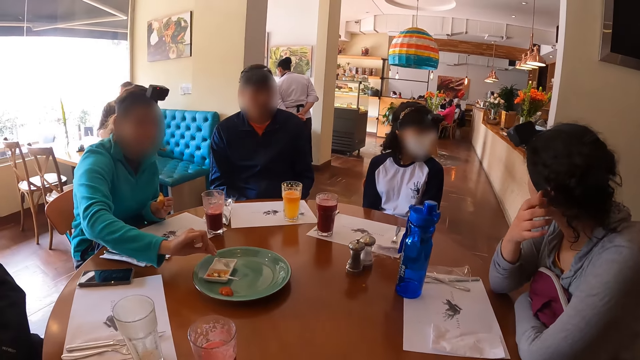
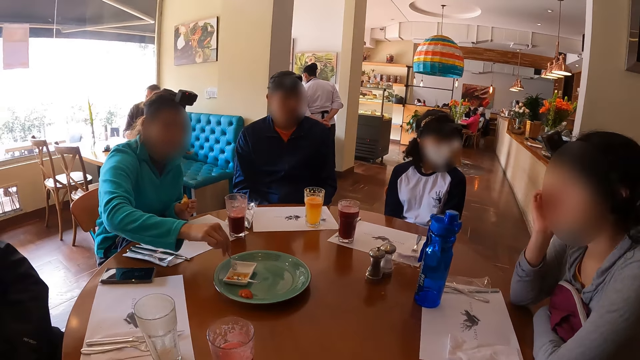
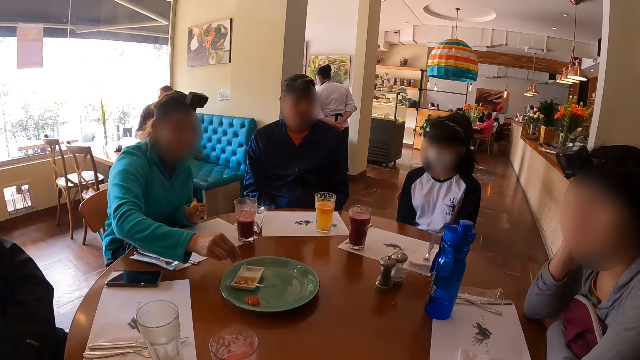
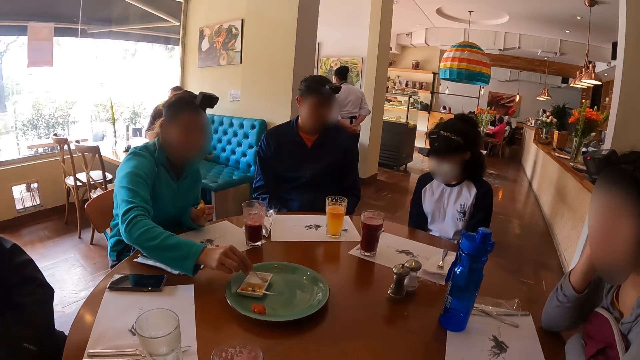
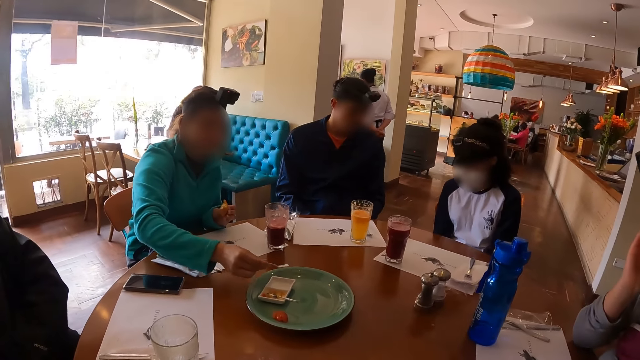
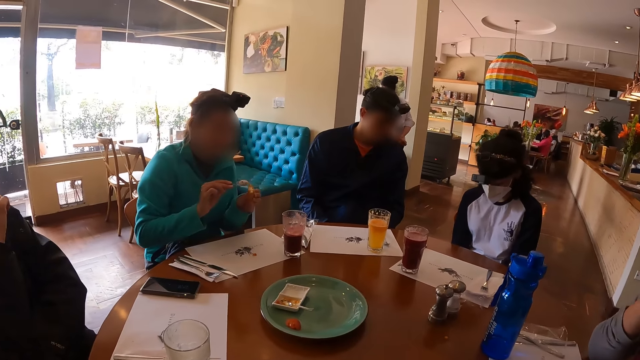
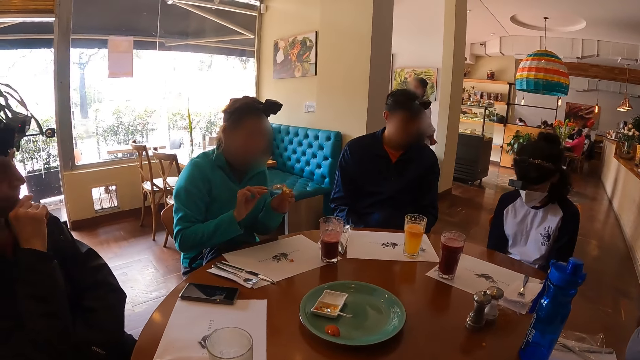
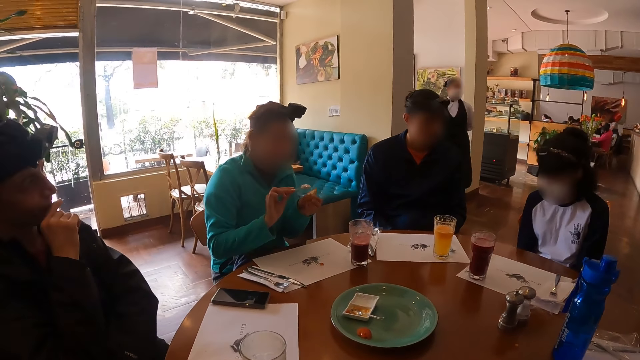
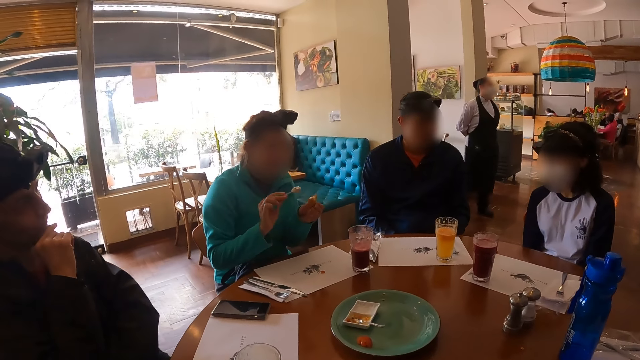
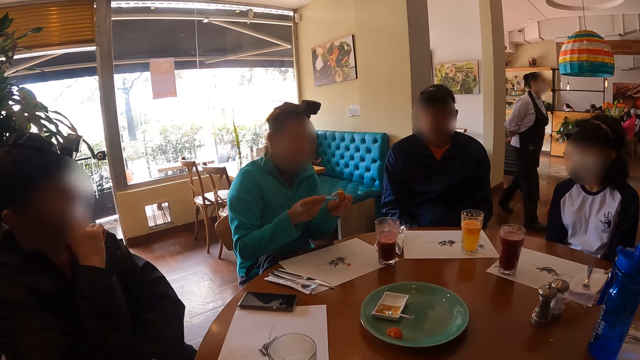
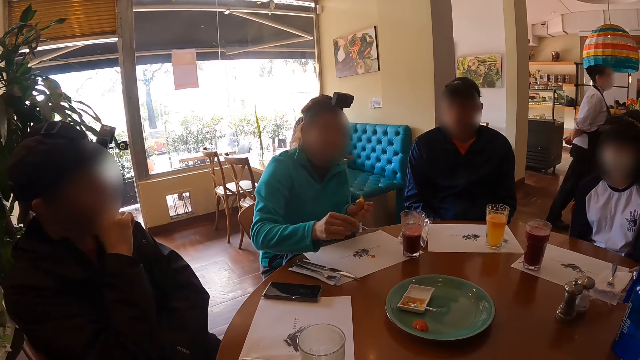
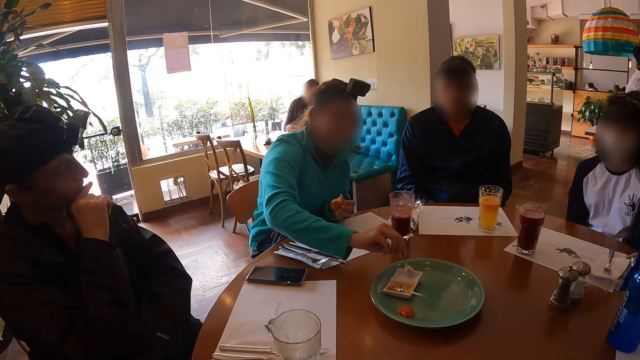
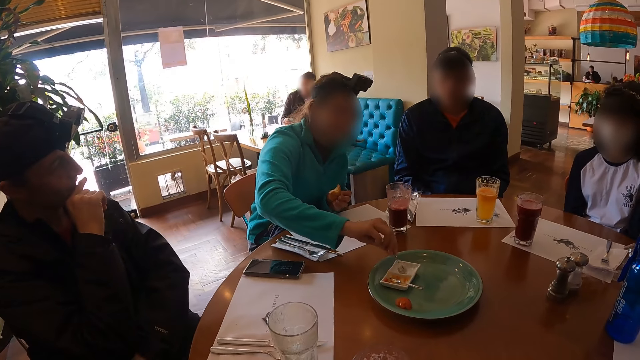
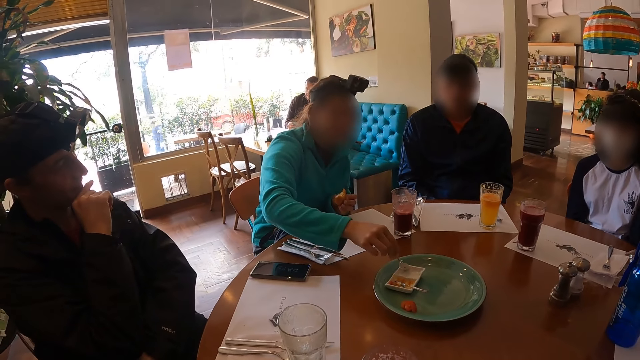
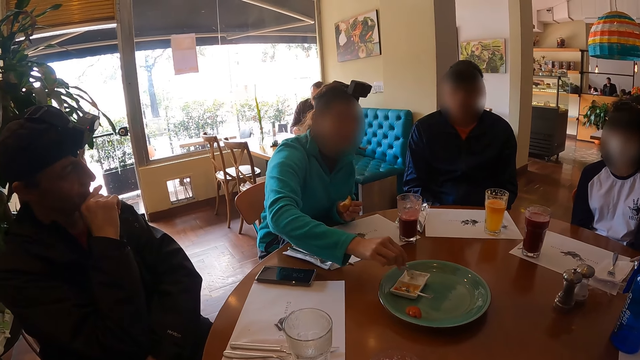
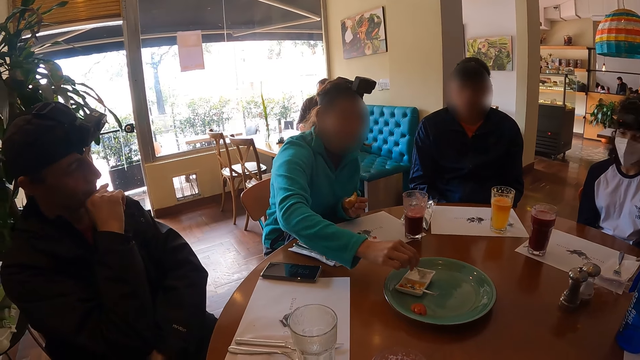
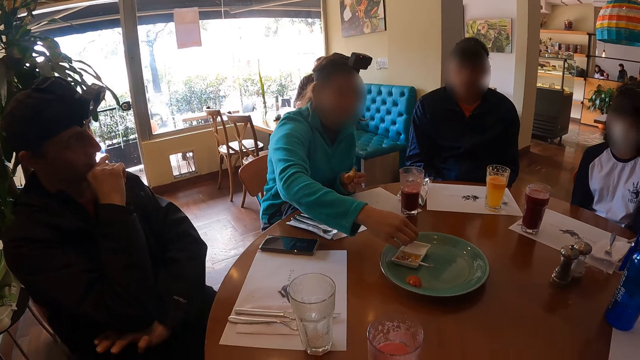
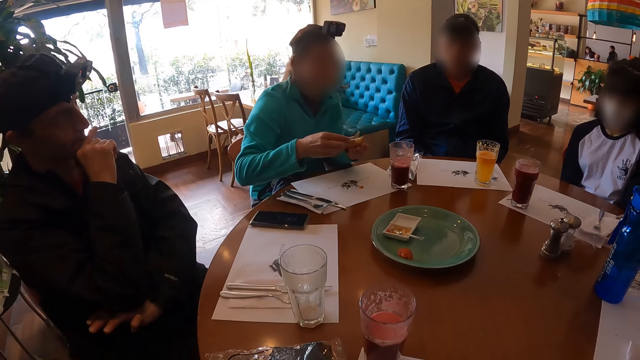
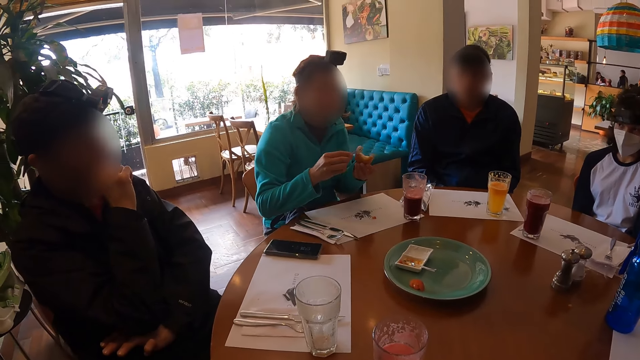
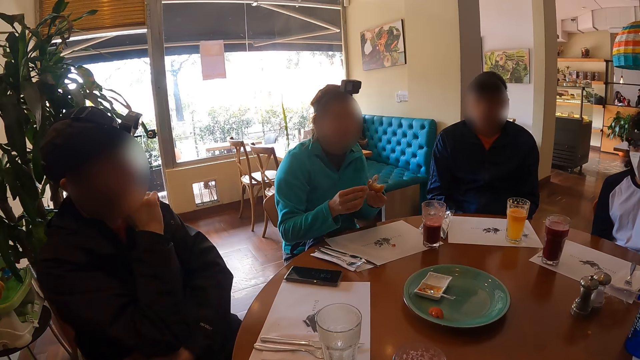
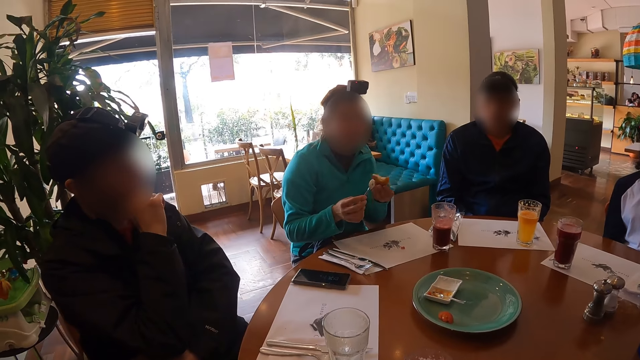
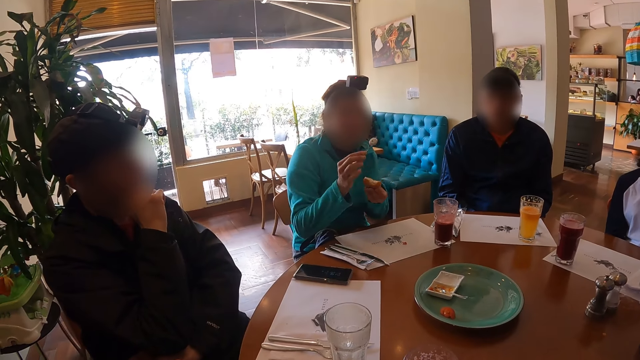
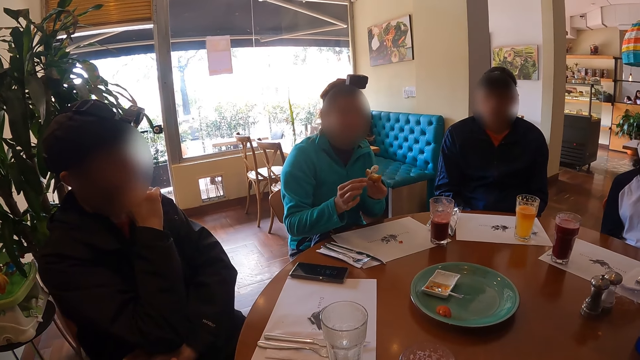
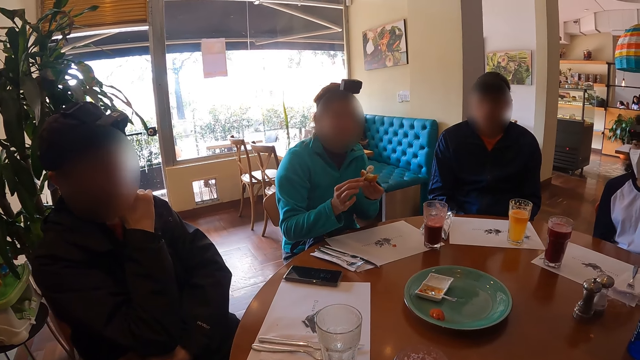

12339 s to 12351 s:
The camera wearer looks around. A woman spreads something. The woman takes jam from the plate on the table with her right hand. The woman spreads the jam on her right hand into the doughnut on her left hand.

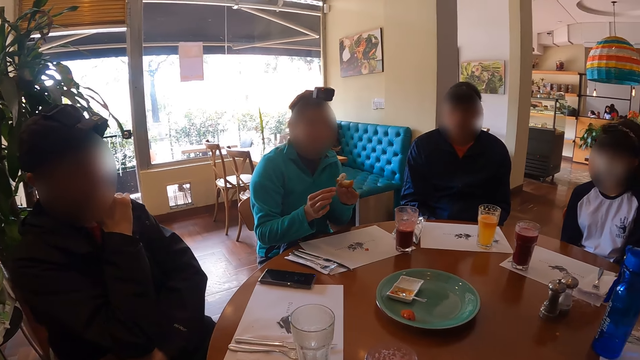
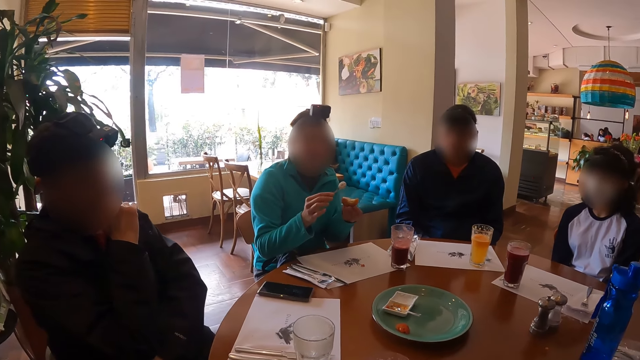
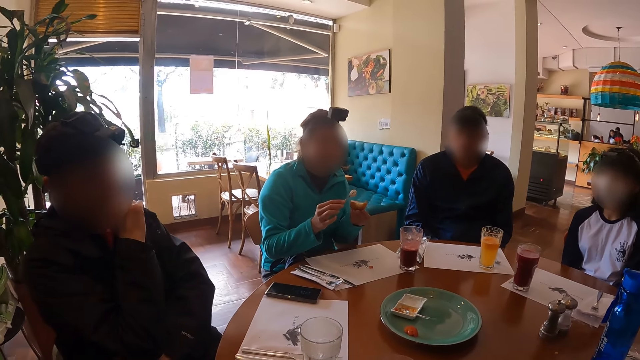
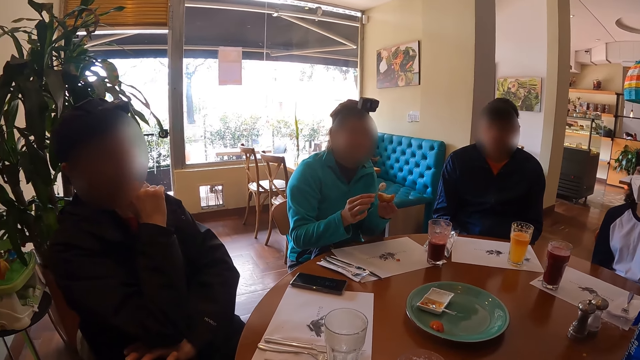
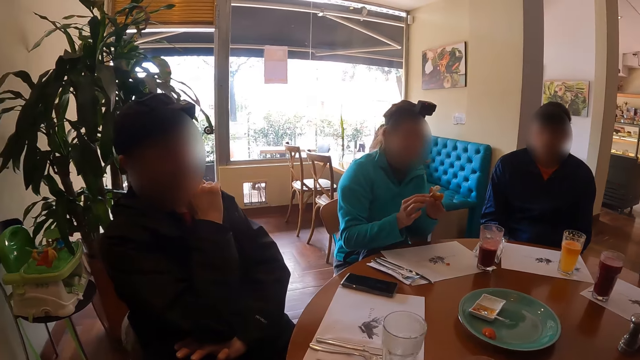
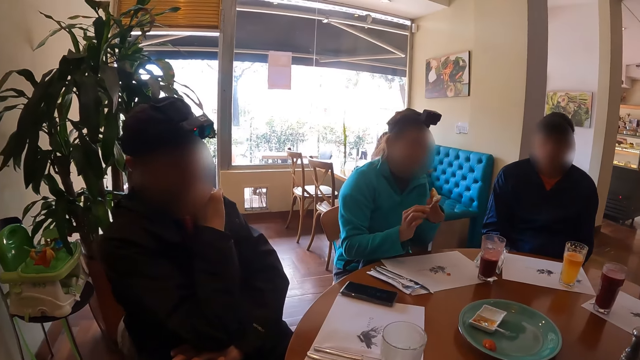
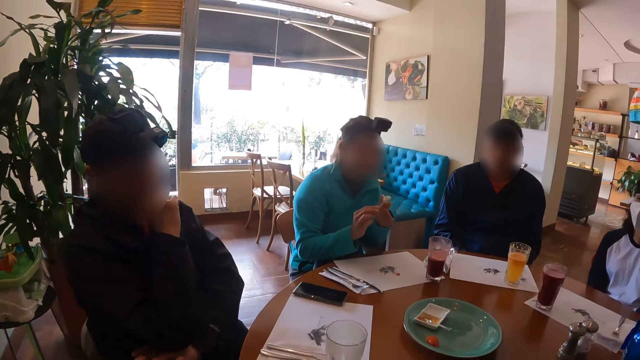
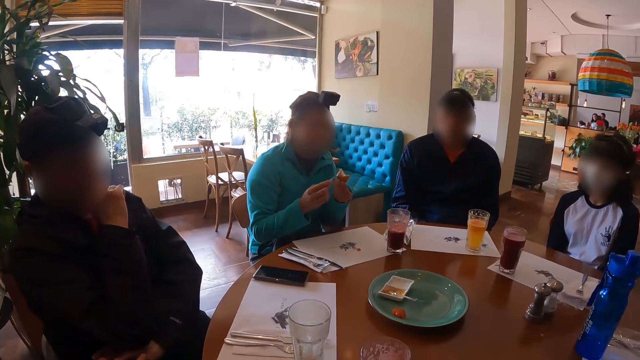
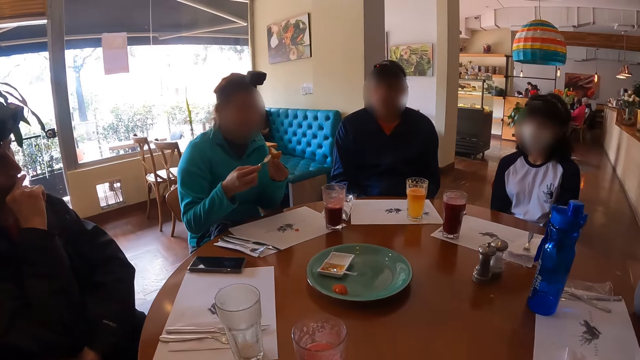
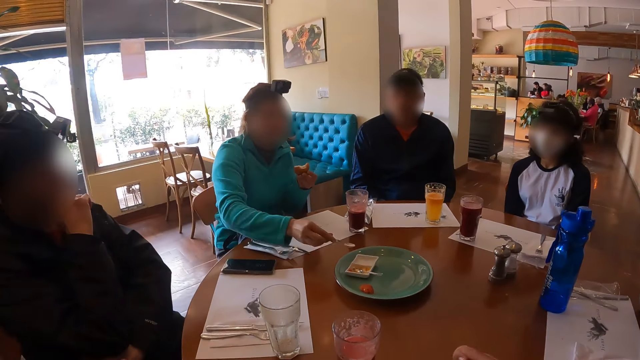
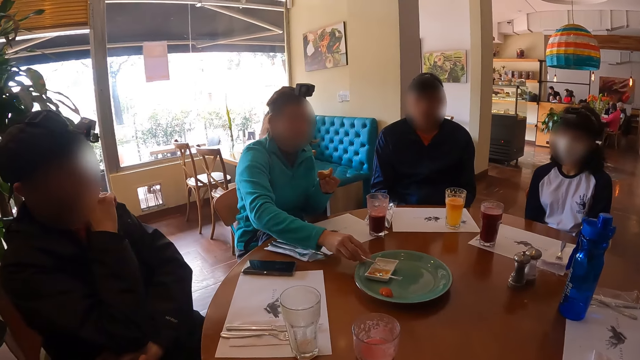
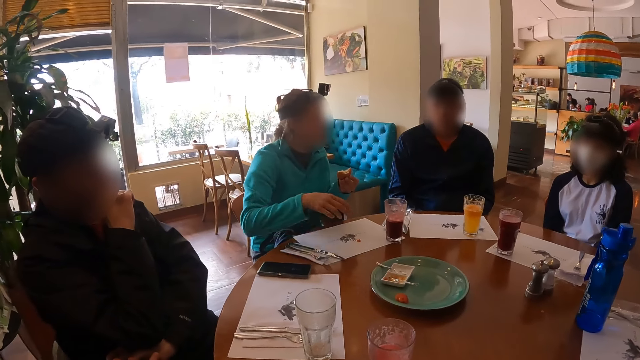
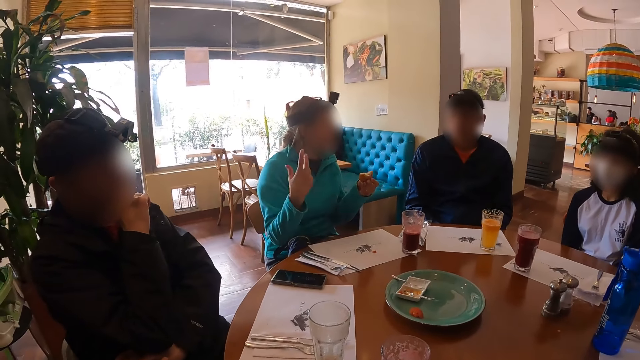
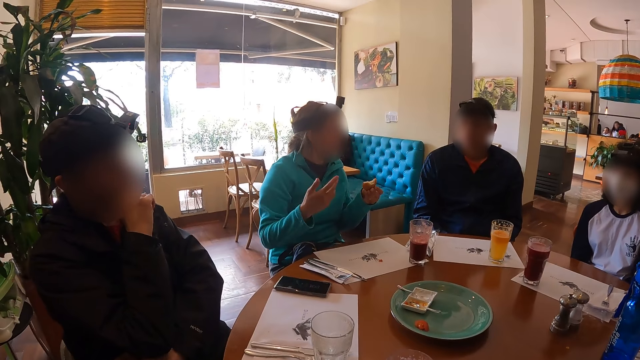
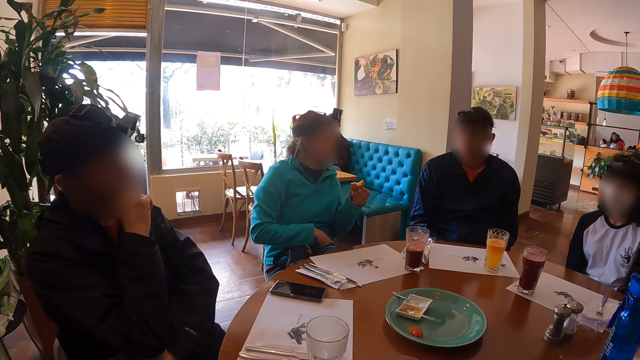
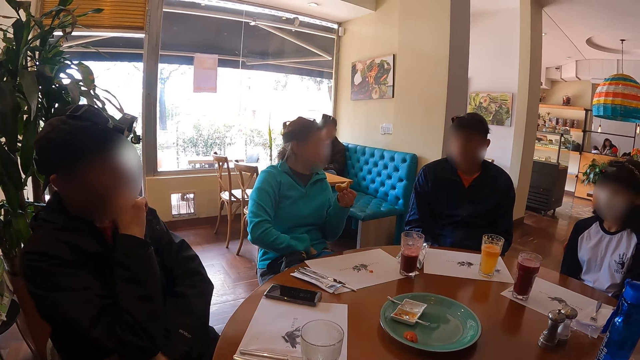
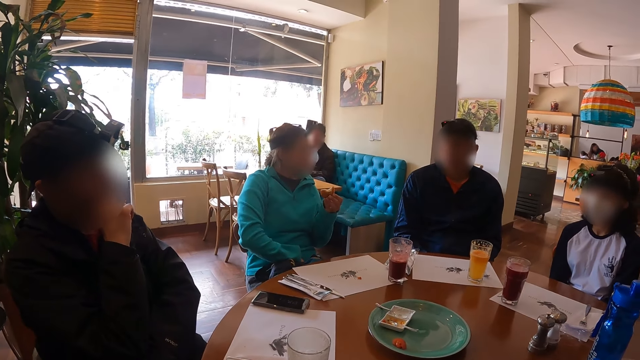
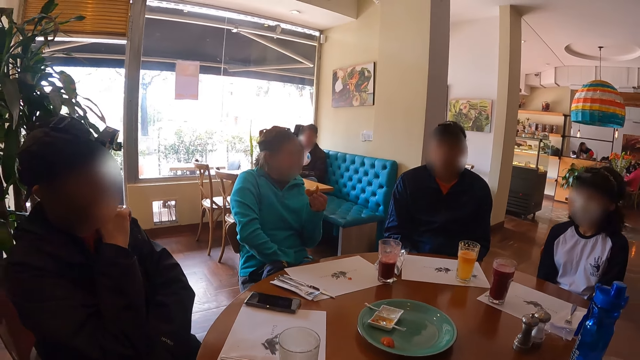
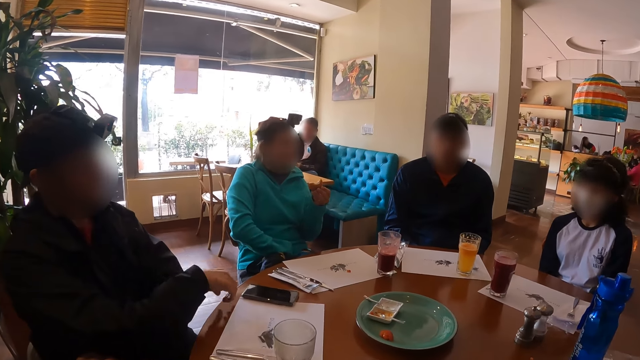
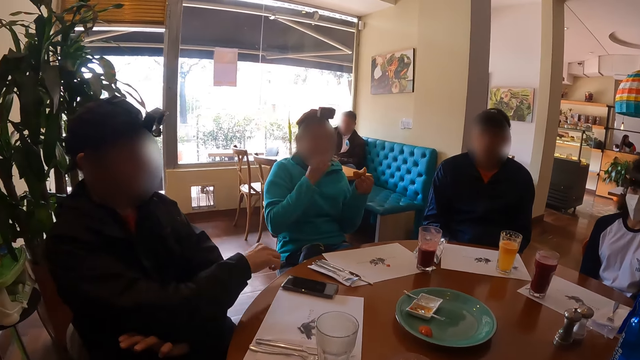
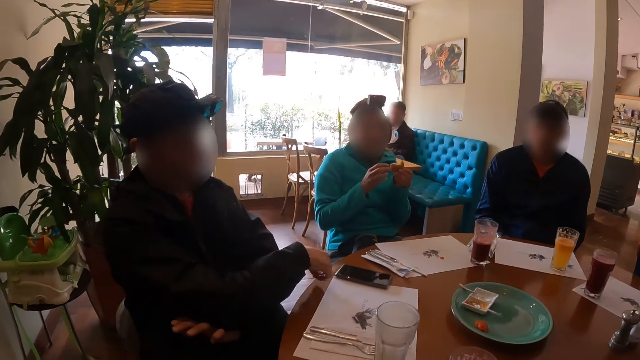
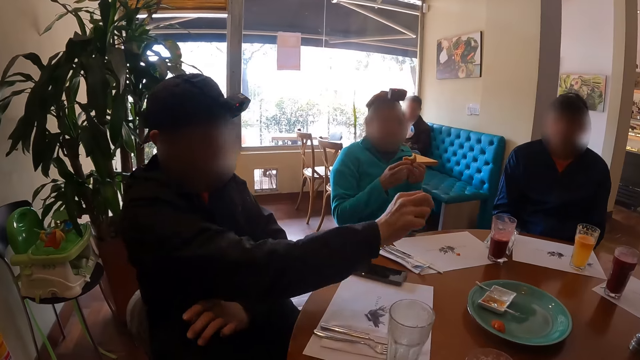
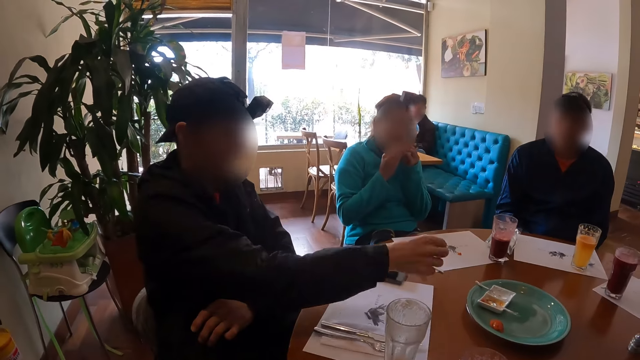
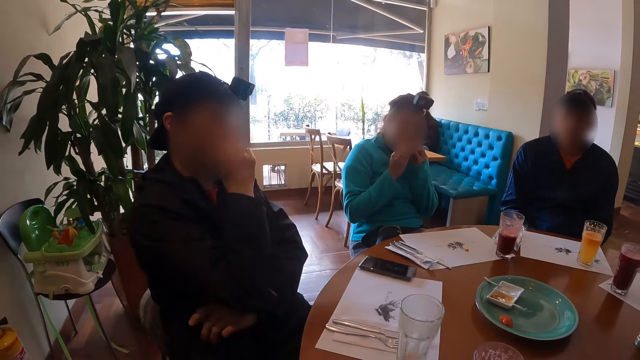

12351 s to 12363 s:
A woman converses with the group of people at the table. A man picks up something and moves the hands. Another man moves the hand.
